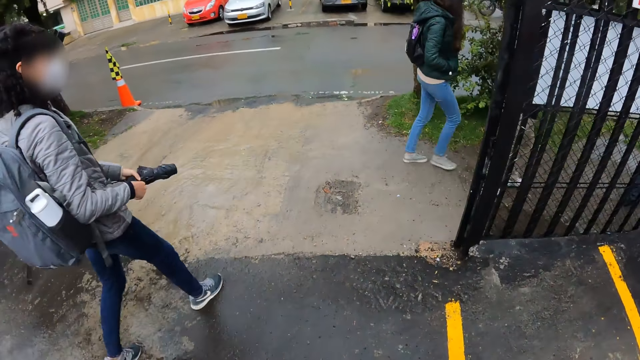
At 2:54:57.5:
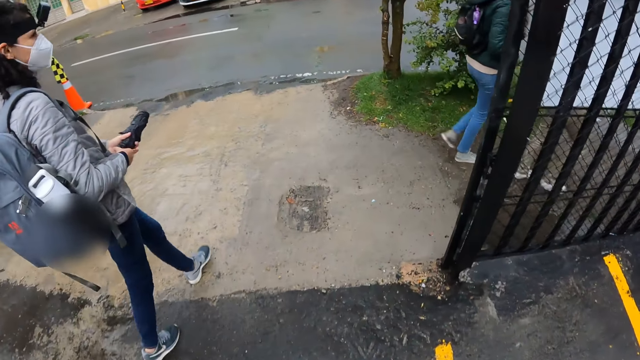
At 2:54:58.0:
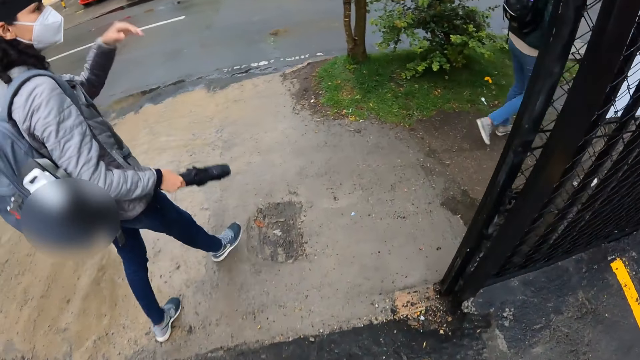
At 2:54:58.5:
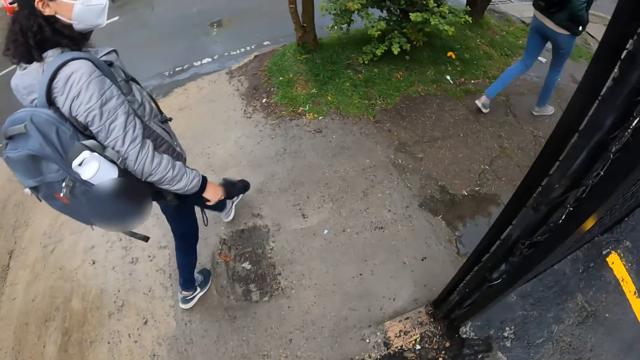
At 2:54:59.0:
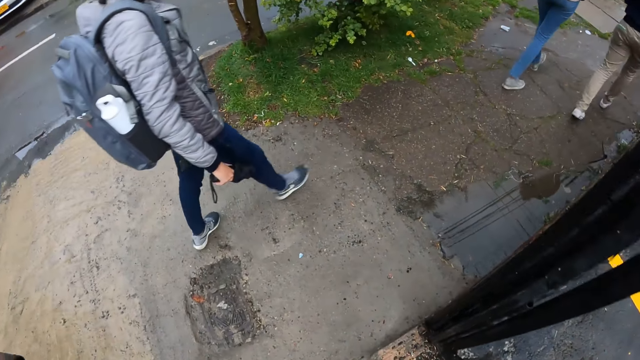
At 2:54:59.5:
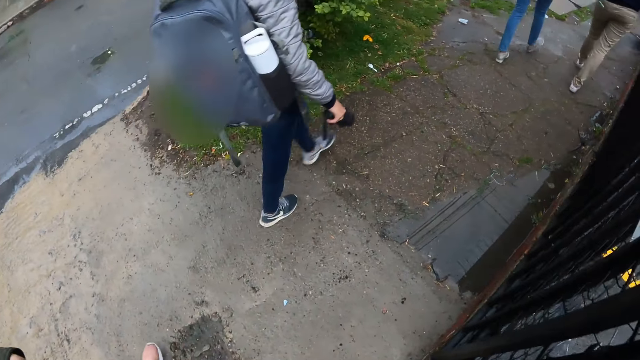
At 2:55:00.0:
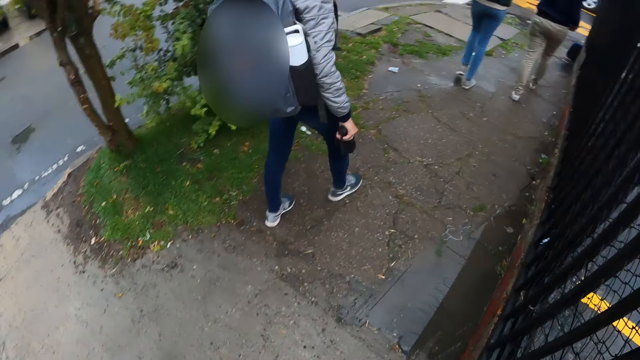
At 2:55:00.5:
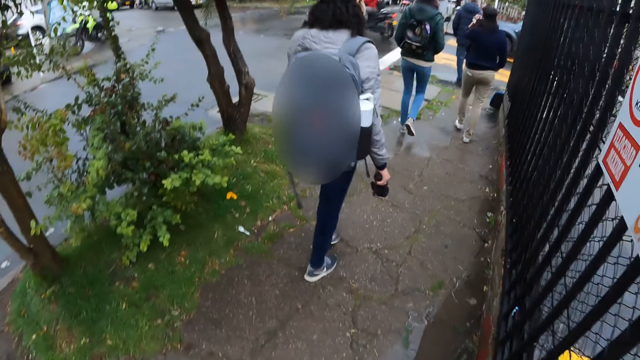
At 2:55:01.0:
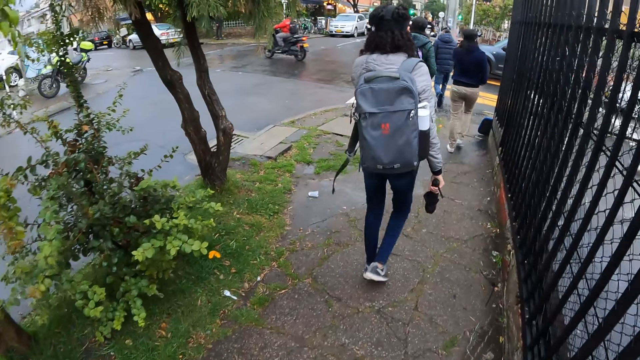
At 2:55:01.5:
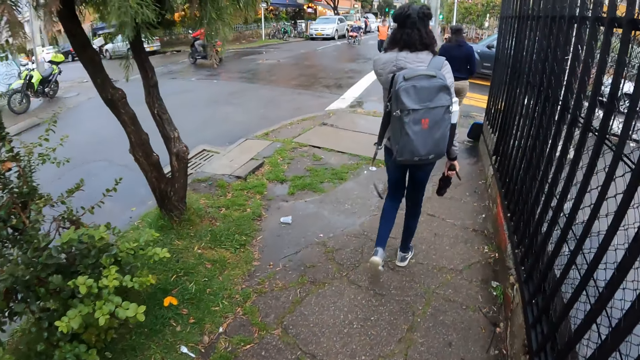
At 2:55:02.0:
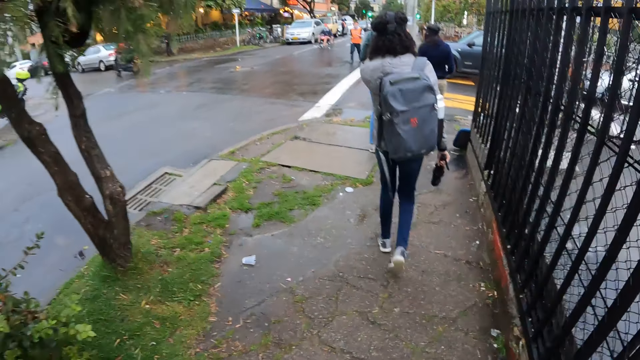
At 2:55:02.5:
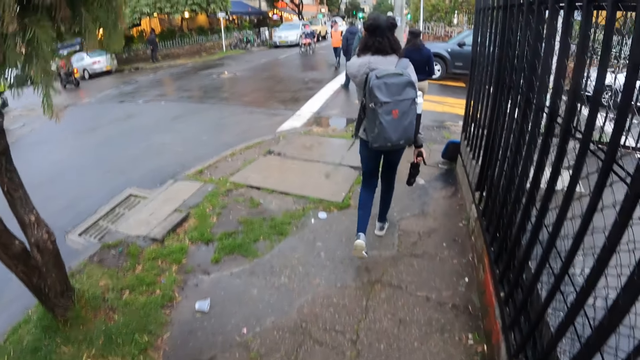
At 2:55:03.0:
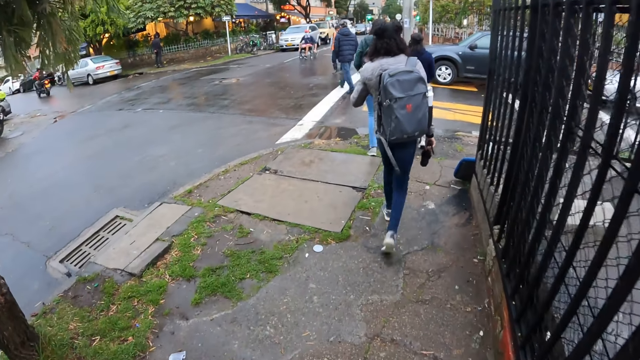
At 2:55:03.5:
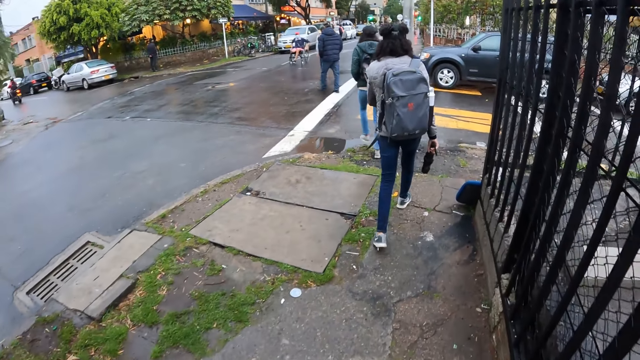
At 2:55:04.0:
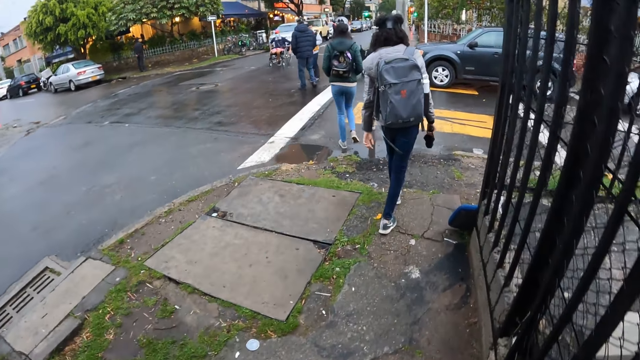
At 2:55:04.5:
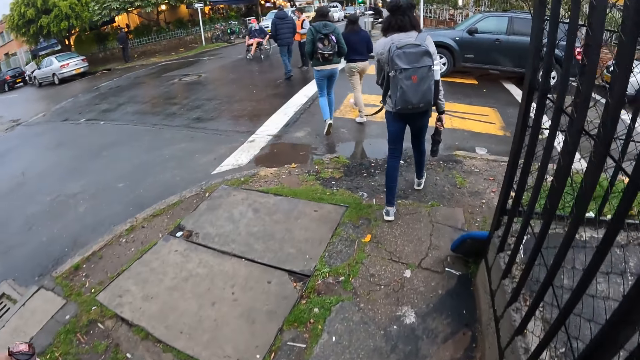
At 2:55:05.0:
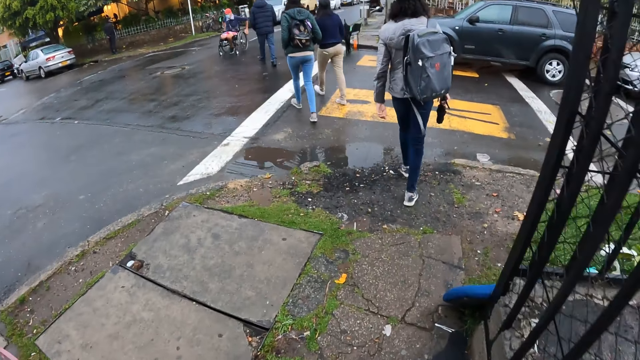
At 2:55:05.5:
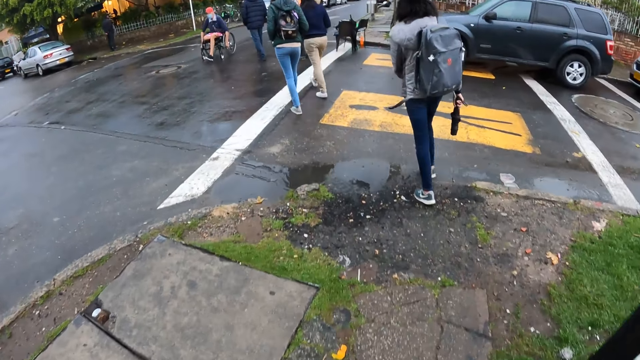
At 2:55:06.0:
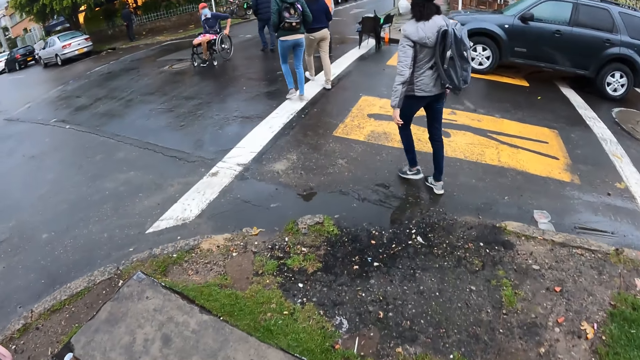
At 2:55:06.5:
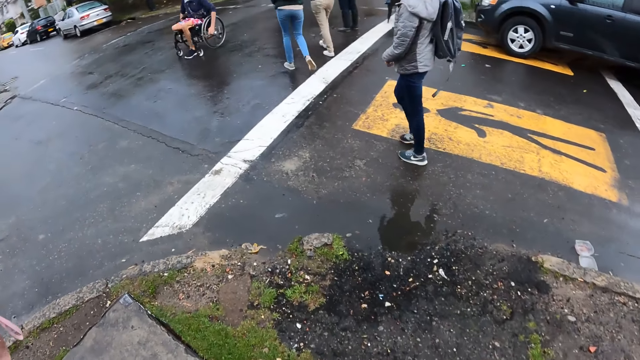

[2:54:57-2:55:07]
The camera wearer walks along the pavement with colleagues.

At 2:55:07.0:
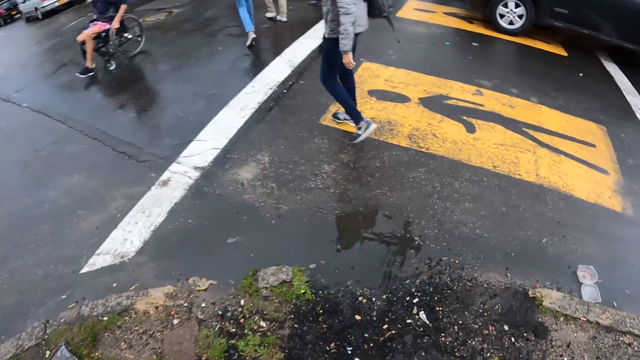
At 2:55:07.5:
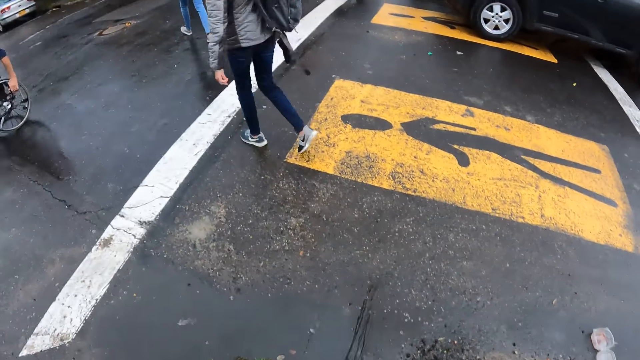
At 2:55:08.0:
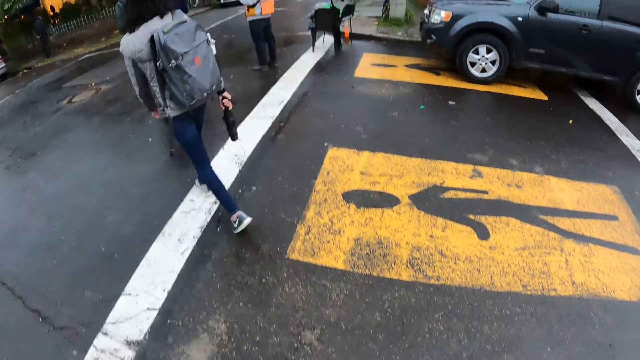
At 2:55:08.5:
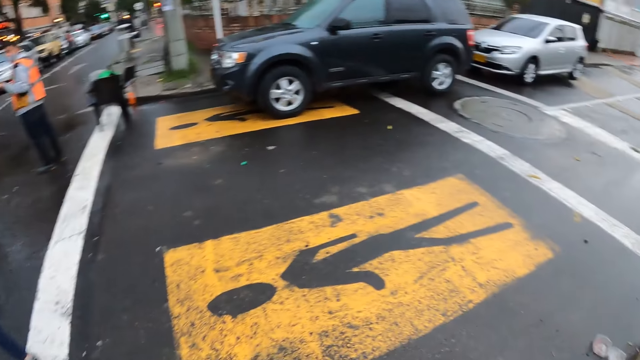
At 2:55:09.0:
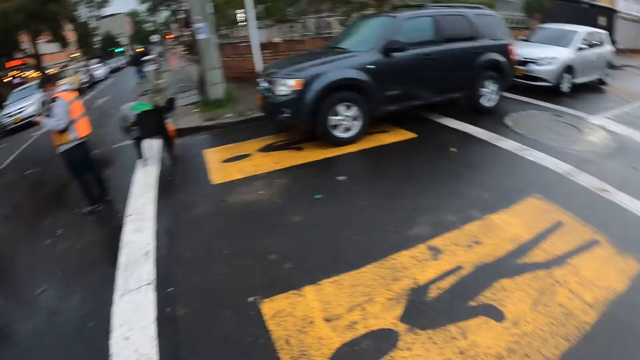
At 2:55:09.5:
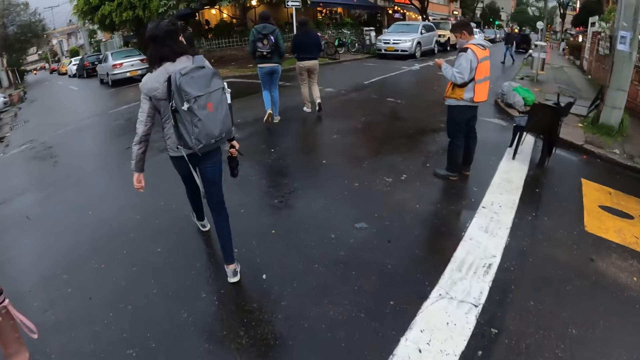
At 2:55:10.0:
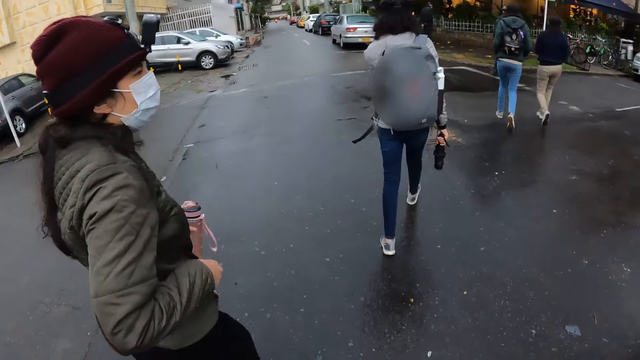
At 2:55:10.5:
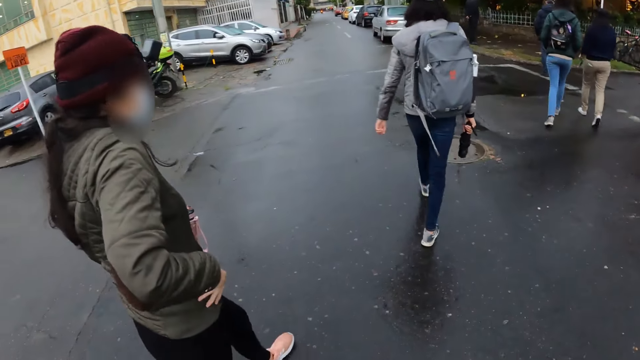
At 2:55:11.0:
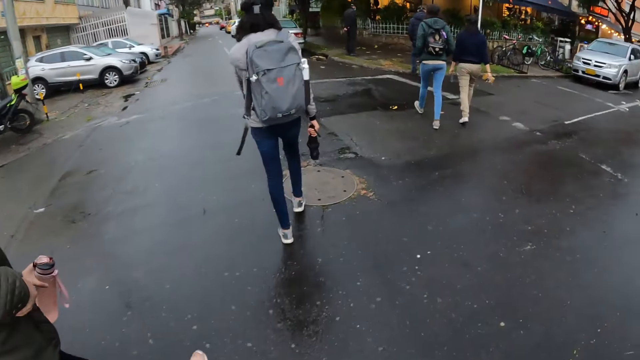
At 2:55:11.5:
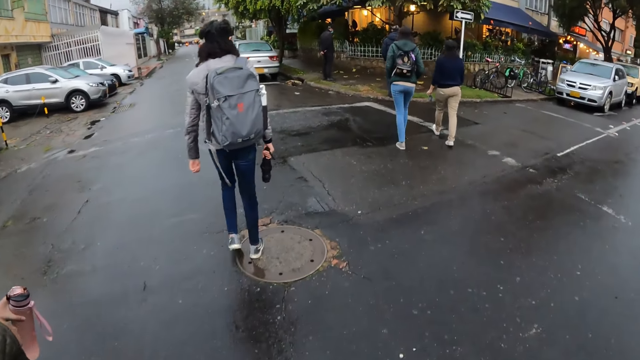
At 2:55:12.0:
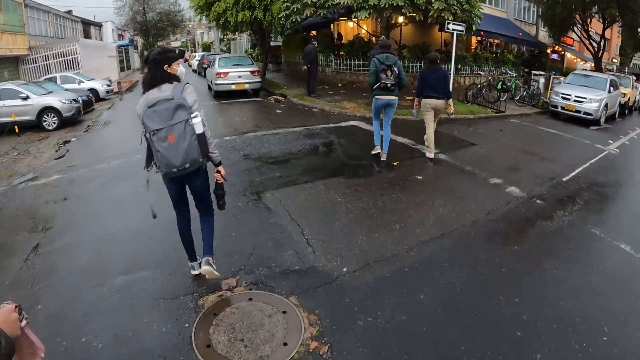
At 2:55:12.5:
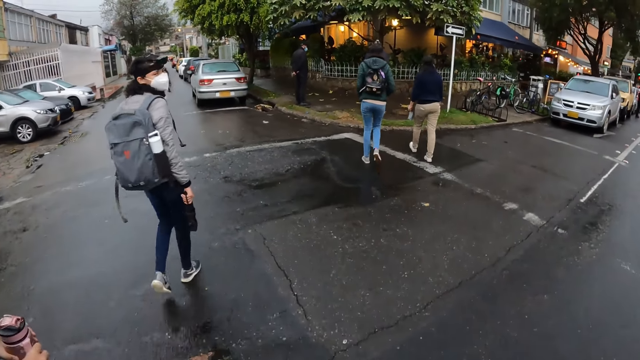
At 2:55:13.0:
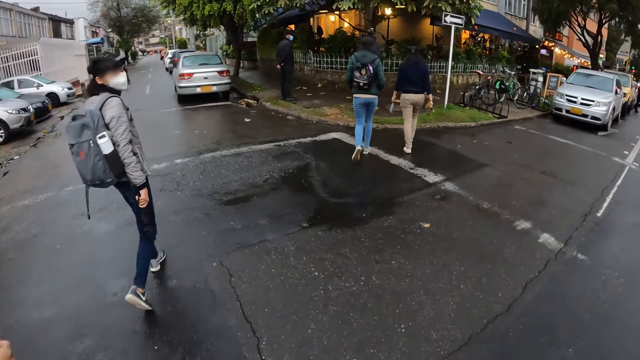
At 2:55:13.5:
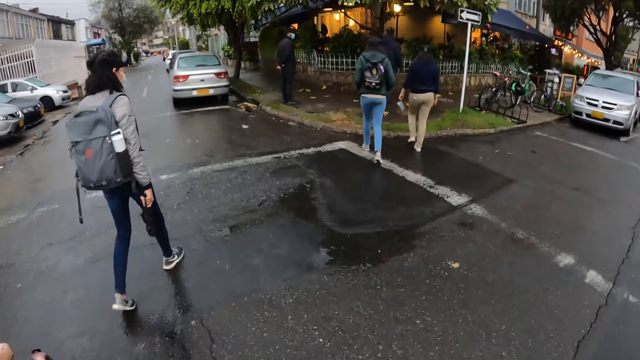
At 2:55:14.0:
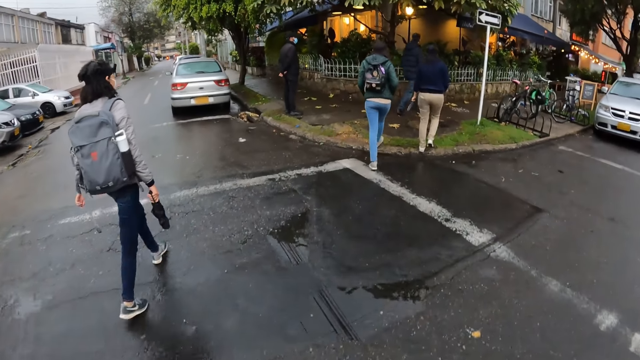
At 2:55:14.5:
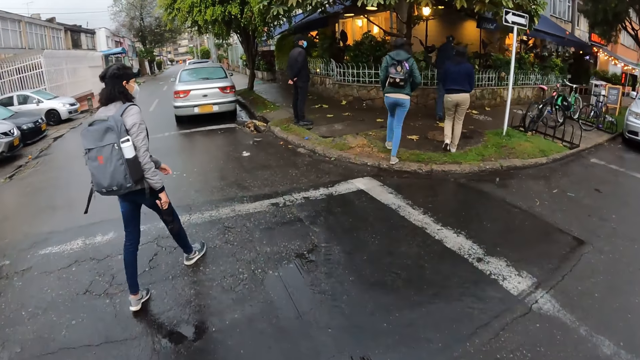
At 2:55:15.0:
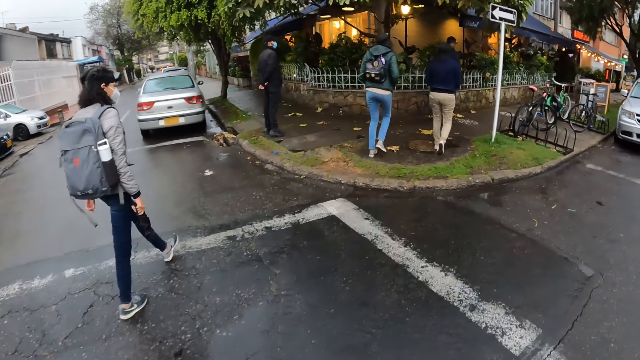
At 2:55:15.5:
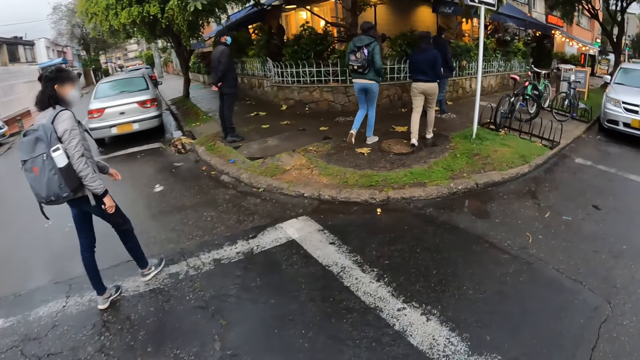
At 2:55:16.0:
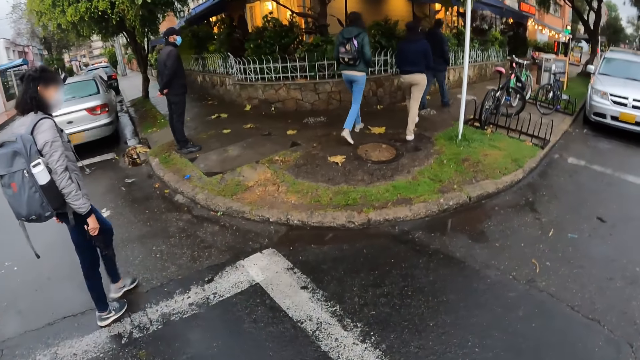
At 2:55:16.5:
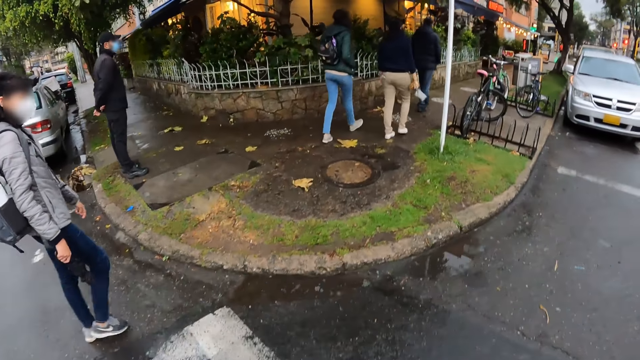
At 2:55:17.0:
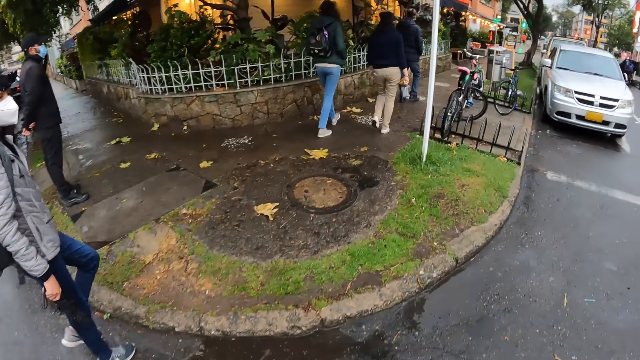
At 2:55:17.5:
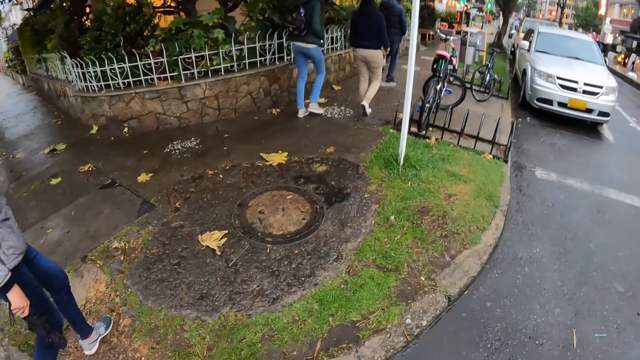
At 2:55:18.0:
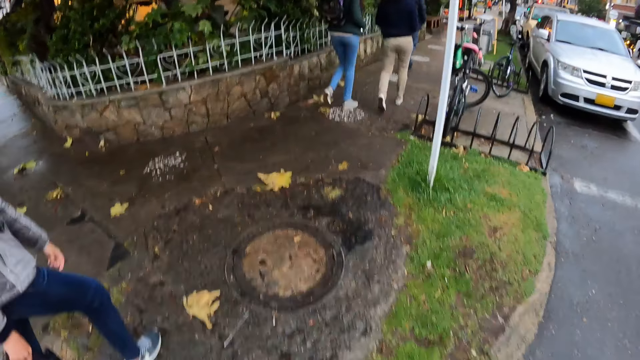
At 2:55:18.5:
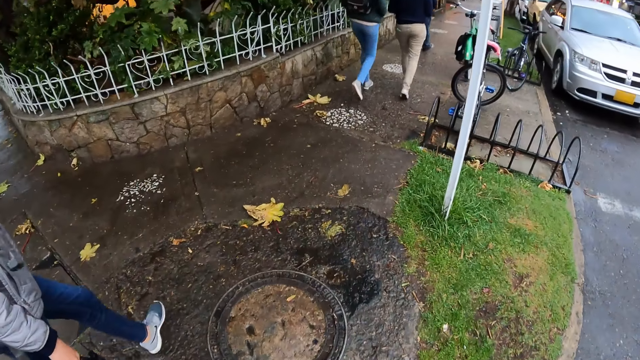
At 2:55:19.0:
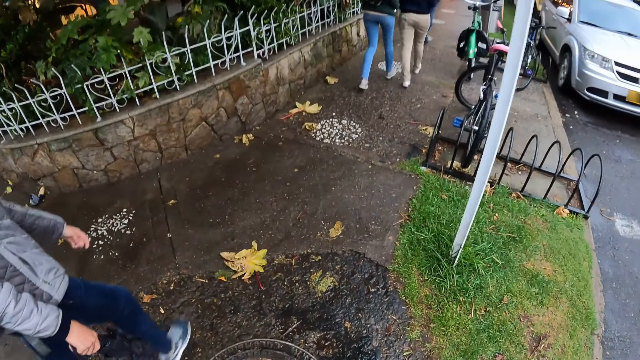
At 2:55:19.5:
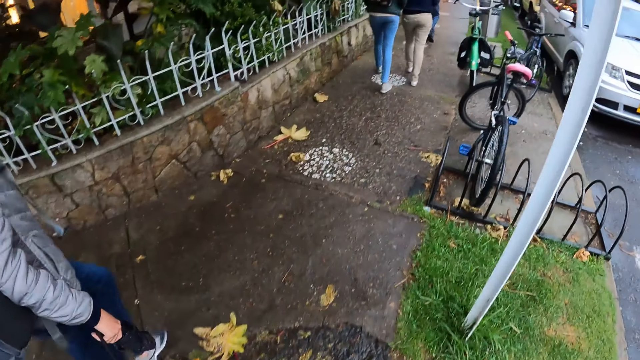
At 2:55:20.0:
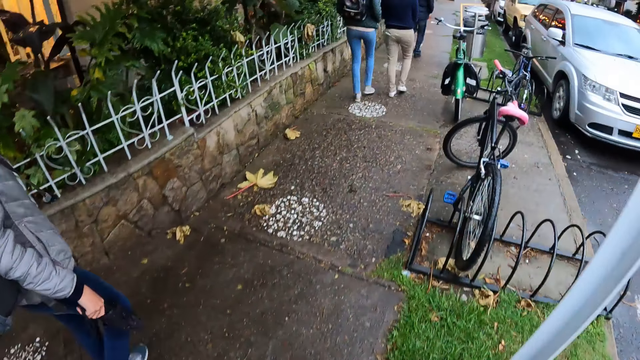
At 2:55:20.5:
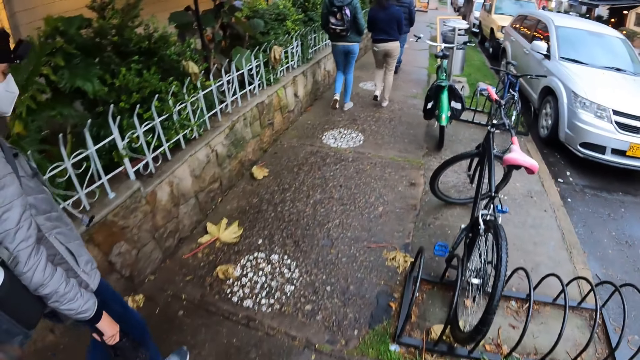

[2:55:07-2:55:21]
The camera wearer crosses the road. They walk along the pavement with colleagues.
